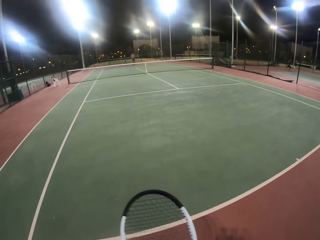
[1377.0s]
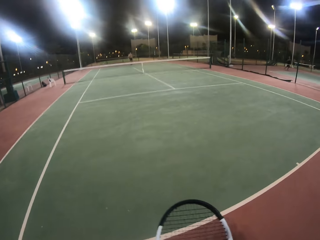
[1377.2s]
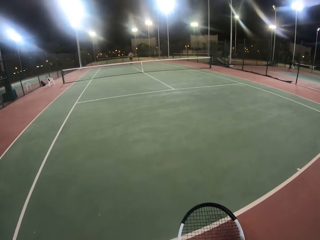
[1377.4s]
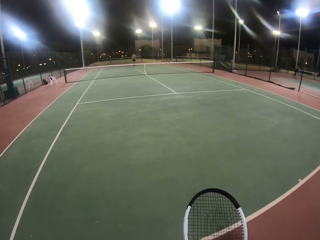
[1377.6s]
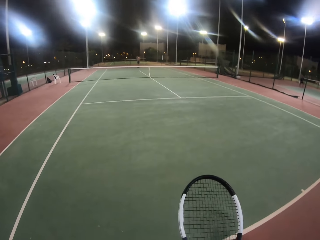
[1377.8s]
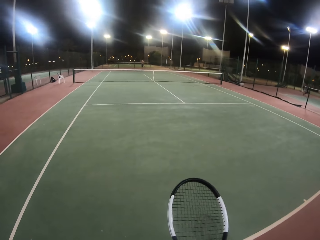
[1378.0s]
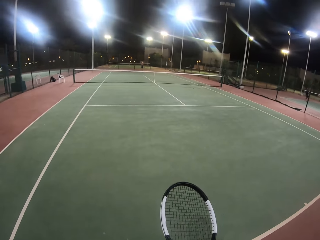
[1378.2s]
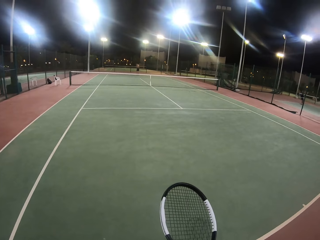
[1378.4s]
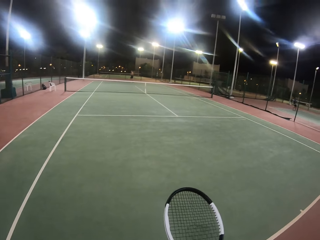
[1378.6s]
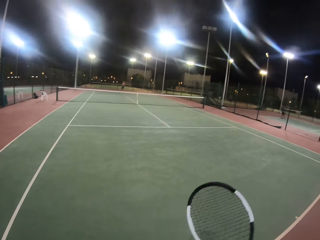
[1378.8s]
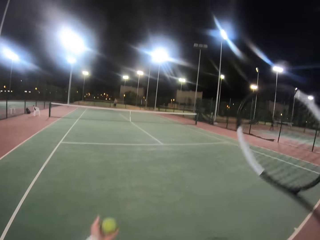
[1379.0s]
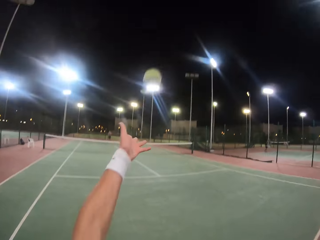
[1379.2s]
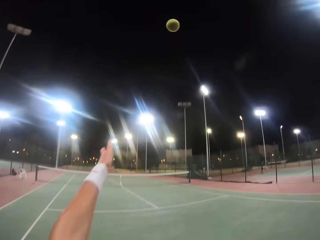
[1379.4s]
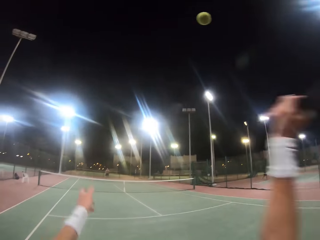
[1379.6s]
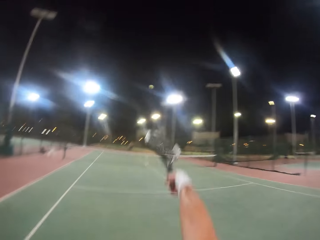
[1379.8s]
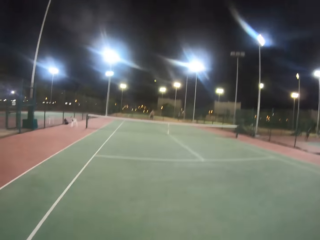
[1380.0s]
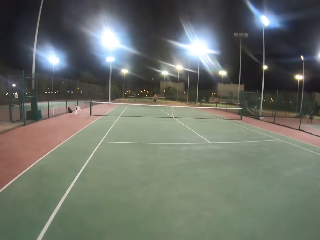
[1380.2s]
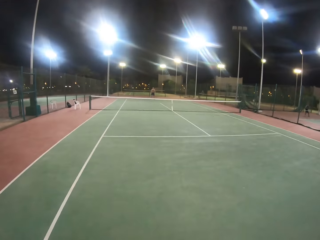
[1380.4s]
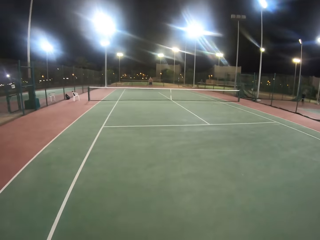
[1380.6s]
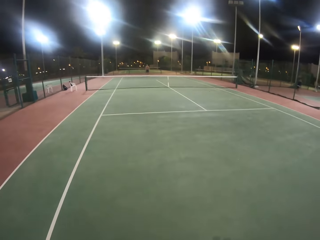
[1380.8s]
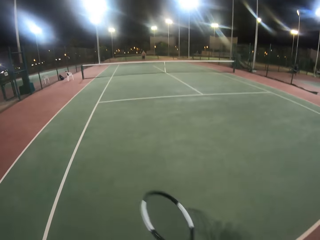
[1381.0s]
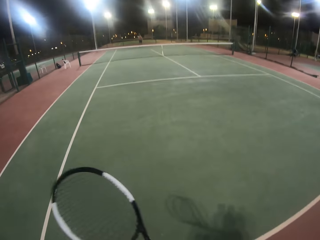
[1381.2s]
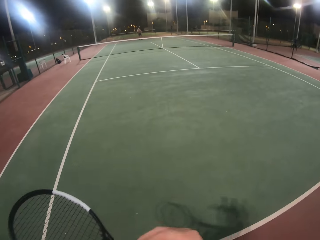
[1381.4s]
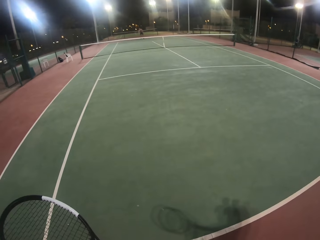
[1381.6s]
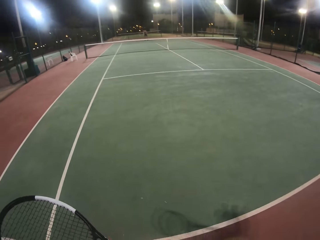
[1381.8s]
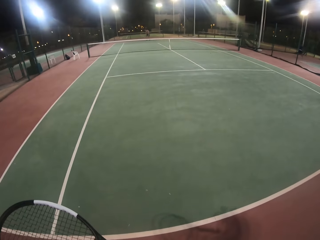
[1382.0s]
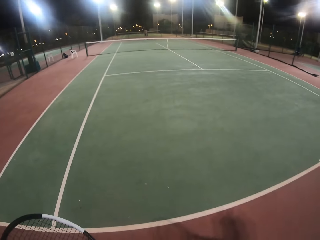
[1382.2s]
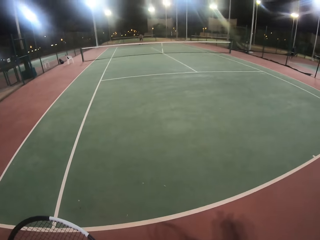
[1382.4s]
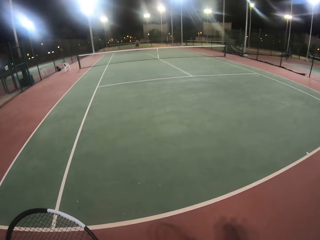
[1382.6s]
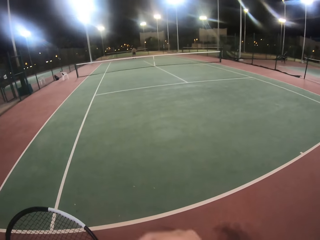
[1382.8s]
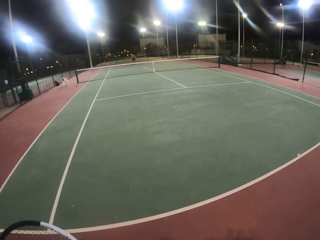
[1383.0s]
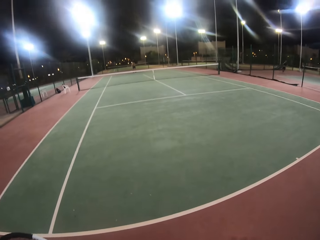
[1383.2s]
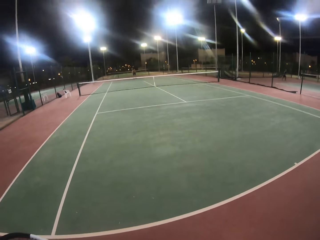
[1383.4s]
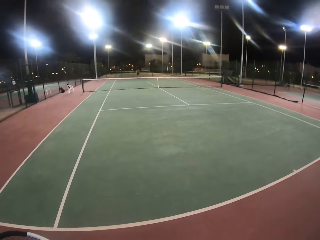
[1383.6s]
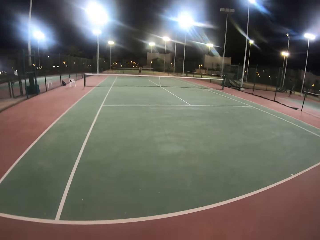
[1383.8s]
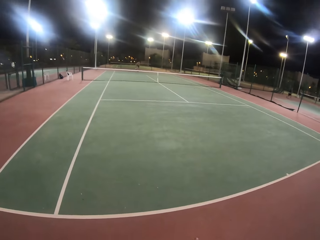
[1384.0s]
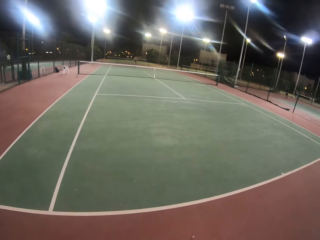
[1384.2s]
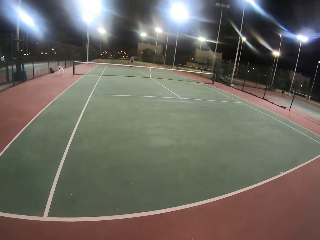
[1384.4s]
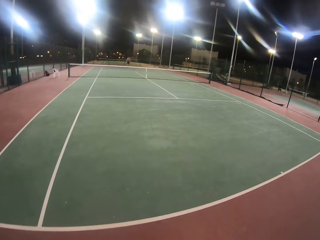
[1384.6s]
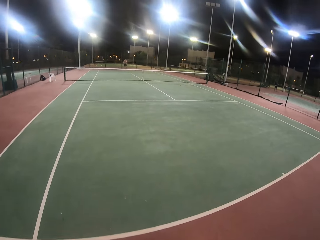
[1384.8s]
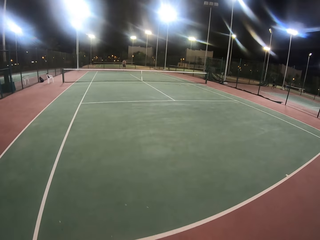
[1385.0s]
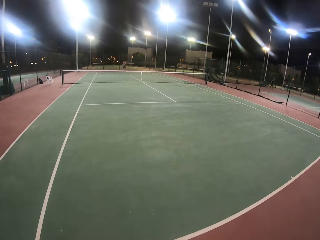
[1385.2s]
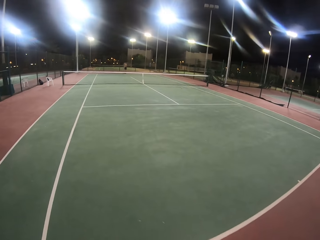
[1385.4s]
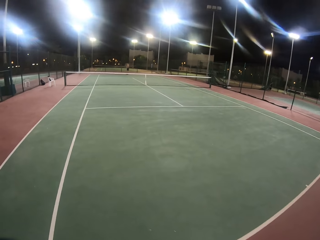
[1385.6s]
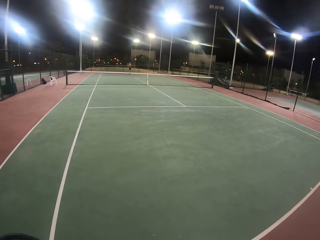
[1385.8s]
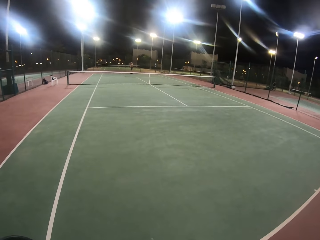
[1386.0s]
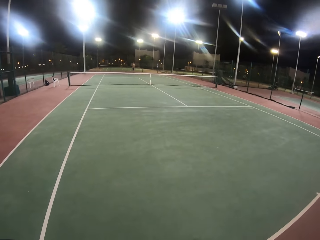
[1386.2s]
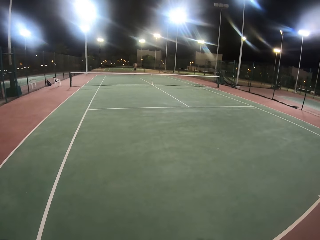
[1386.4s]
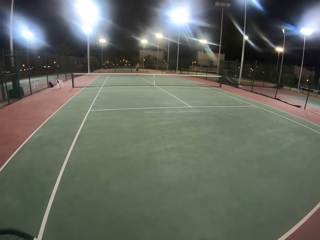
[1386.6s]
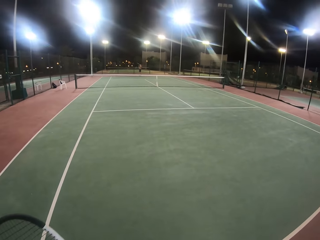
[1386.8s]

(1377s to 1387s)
The camera wearer moves across the tennis court. He throws the ball up, lifts the racket with his right hand, and hits the ball with the racket. He swings the racket. A man hits the ball with the racket. The camera wearer moves across the tennis court.

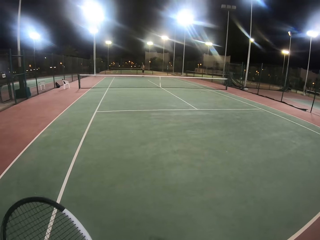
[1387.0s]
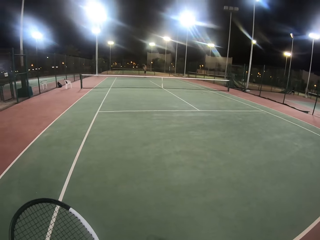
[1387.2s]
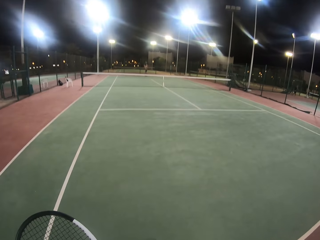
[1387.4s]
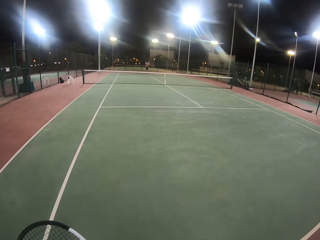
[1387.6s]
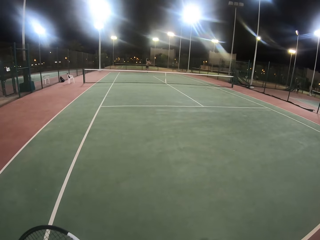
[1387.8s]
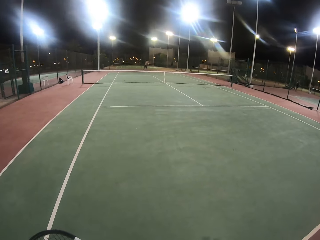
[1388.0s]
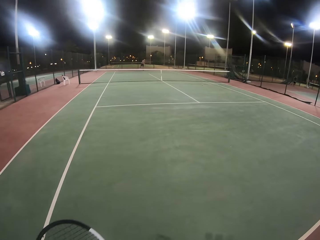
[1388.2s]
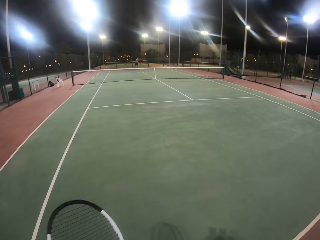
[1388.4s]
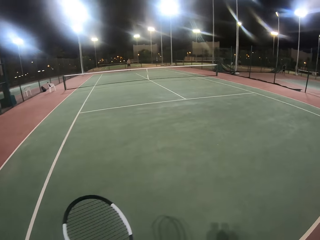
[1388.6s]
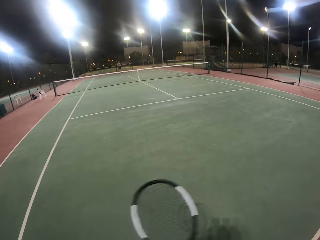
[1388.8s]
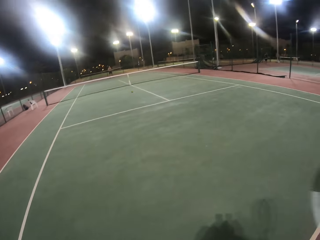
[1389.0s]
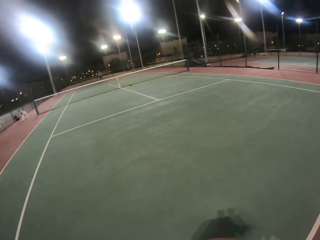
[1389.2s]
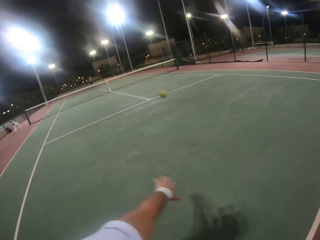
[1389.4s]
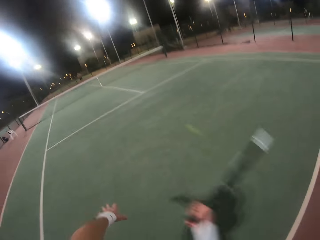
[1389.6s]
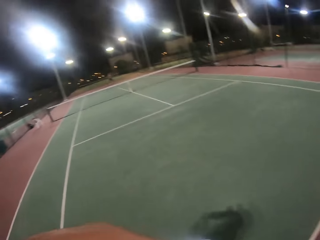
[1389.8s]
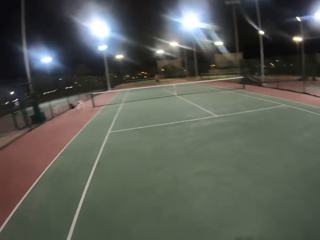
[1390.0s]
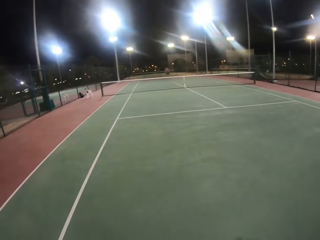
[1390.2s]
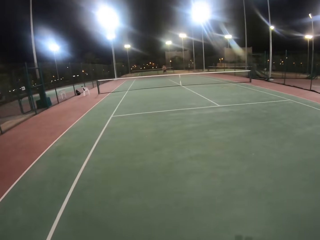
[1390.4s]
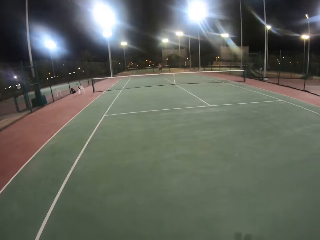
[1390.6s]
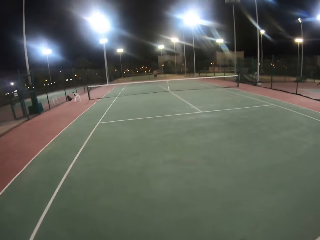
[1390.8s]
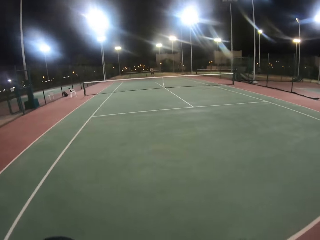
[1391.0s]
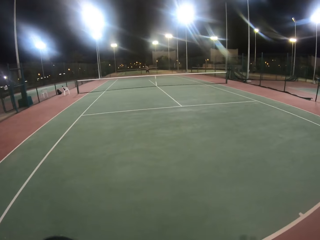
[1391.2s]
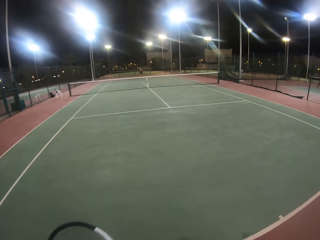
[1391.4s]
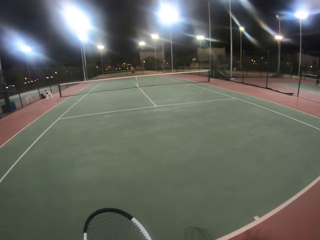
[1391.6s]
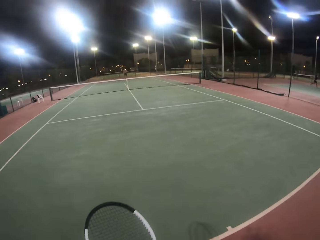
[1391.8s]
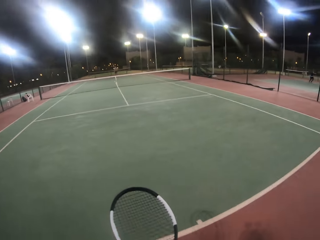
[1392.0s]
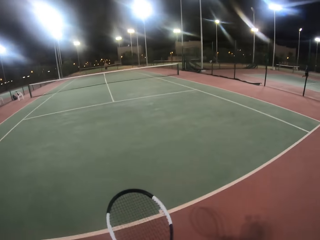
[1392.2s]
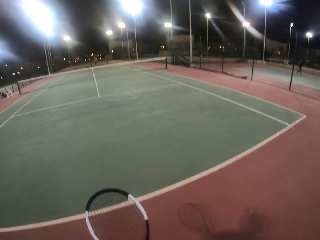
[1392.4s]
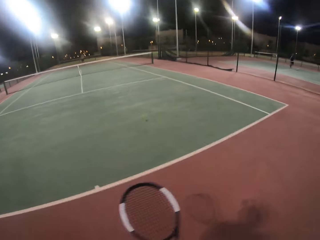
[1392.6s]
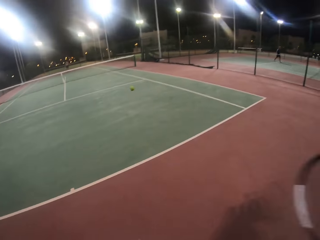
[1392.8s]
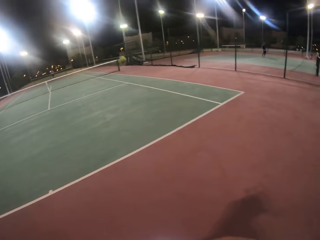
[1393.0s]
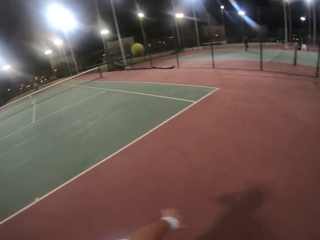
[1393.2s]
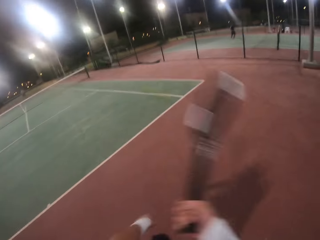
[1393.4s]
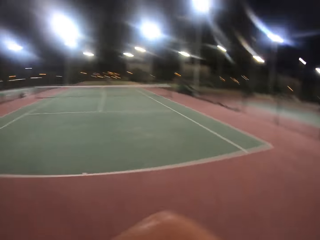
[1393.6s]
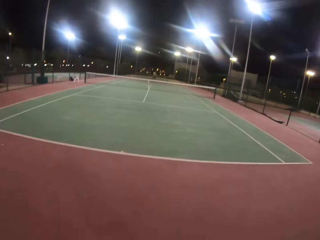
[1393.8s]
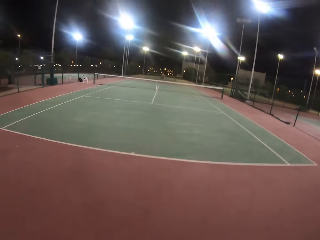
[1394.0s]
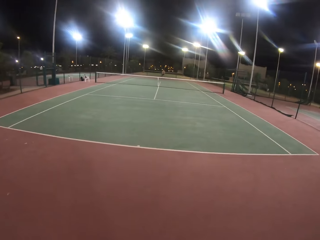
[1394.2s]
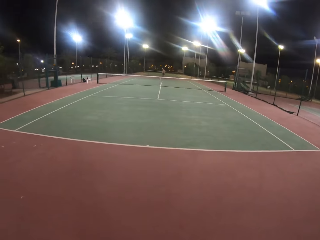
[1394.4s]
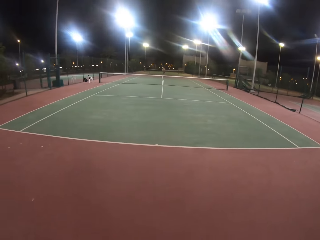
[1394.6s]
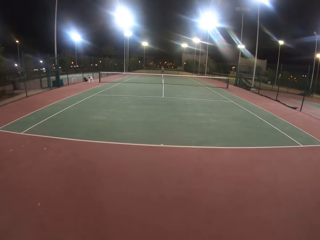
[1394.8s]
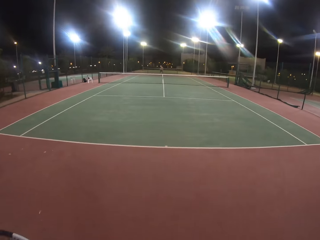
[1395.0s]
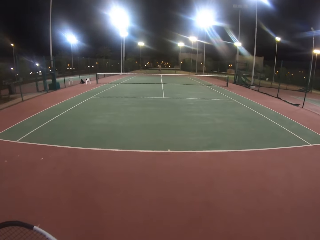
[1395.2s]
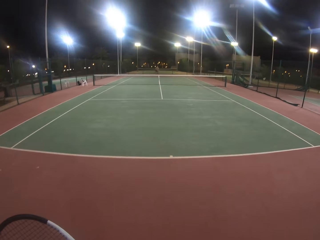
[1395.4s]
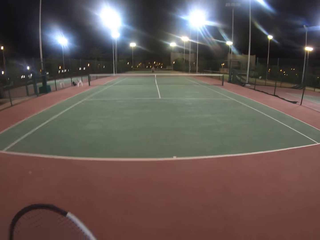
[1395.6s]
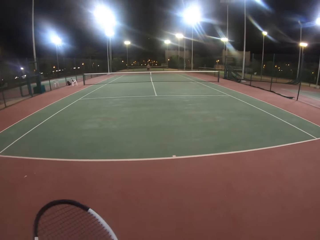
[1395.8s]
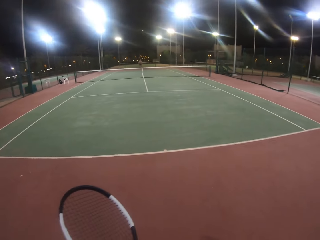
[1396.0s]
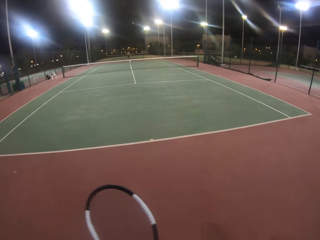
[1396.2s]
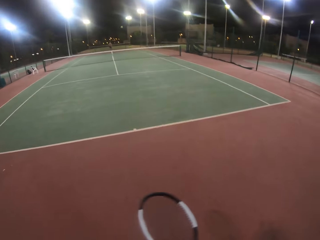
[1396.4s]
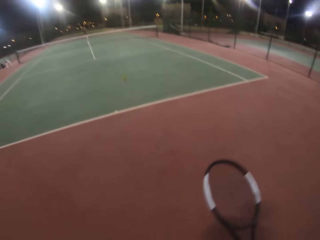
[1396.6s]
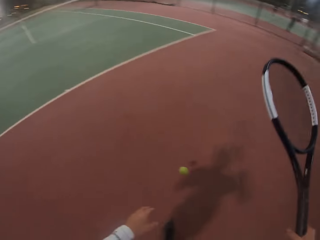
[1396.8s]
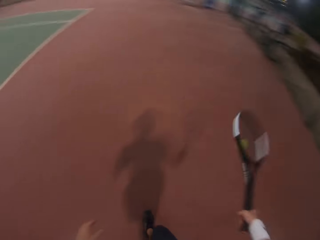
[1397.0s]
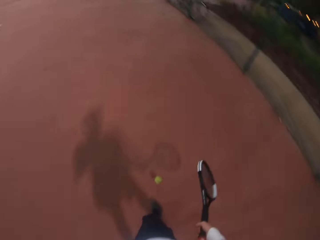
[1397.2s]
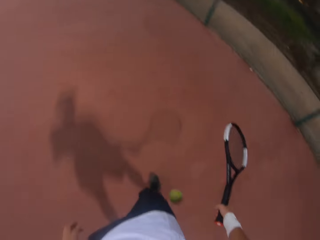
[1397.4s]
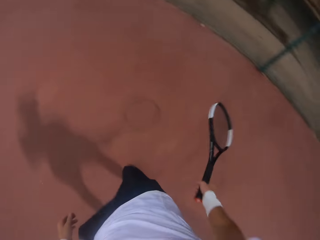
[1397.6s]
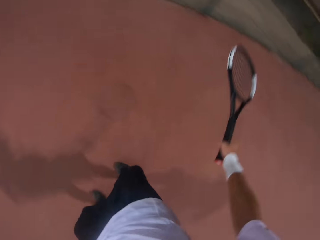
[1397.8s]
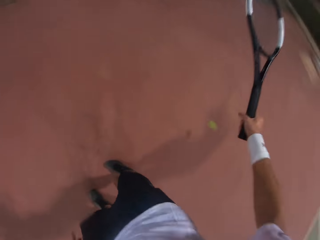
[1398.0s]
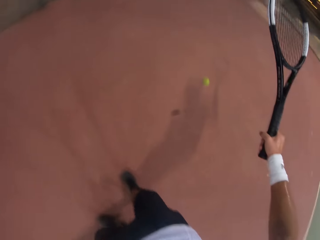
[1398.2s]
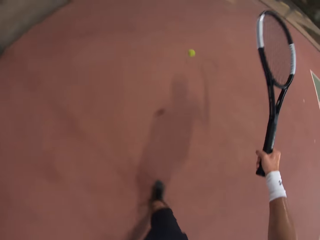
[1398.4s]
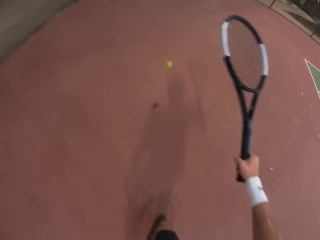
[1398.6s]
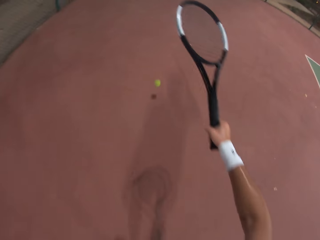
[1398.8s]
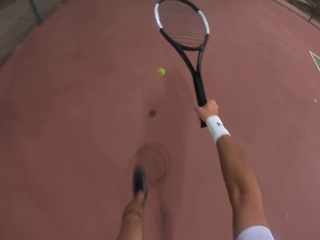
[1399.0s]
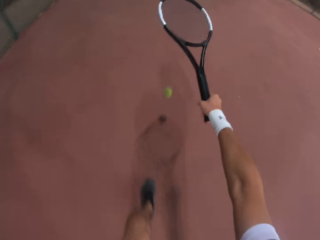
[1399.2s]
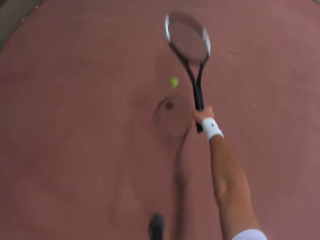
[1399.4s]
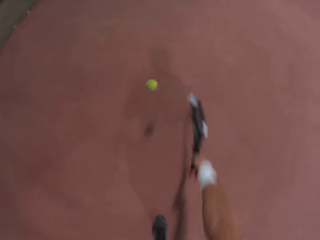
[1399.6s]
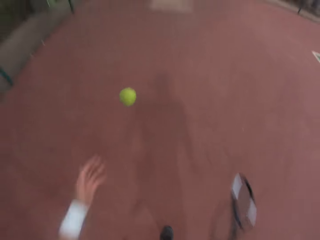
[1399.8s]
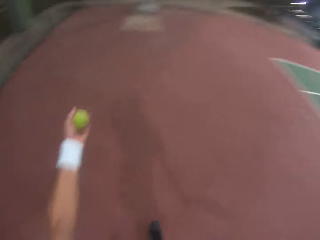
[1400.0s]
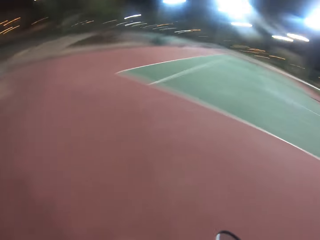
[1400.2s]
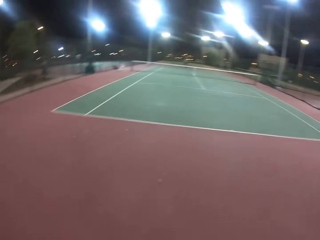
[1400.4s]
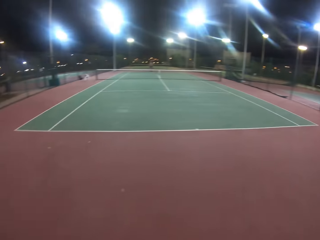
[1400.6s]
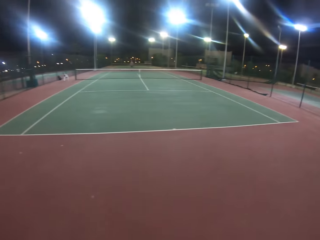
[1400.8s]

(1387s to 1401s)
The camera wearer swings the racket and hits the ball with the racket. He moves across the tennis court. A man hits the ball with the racket. The camera wearer swings the racket with both hands, hits the ball with the racket, and moves across the tennis court. The man hits the ball with the racket. The camera wearer swings the racket with both hands and hits the ball with the racket. He bounces the ball with the racket. He turns around. He stretches his right hand with the racket. He bounces the ball. He holds the ball with his left hand. He catches the ball.
